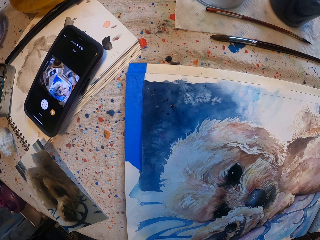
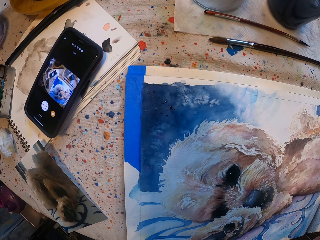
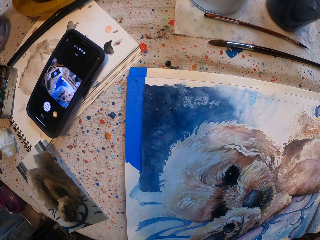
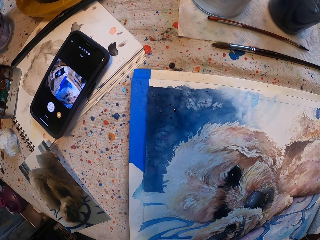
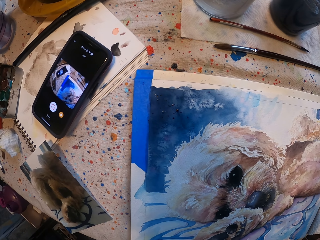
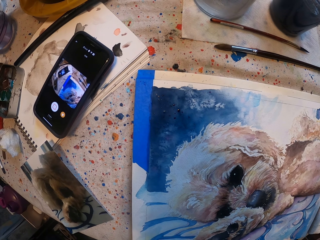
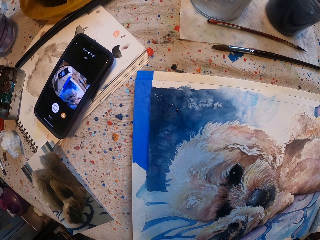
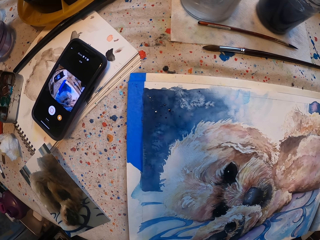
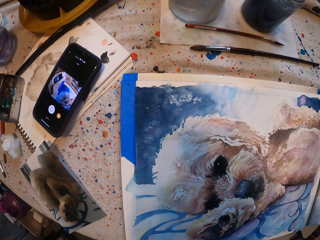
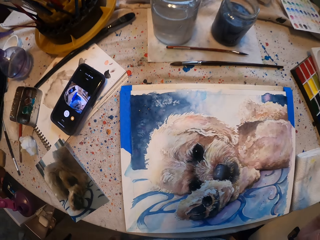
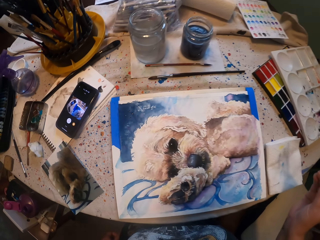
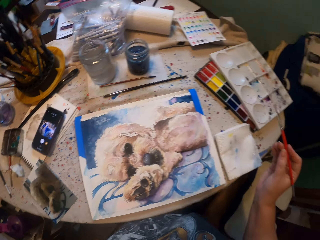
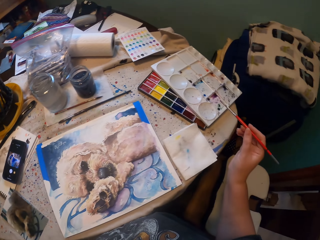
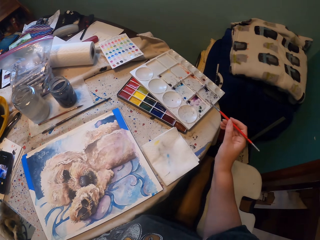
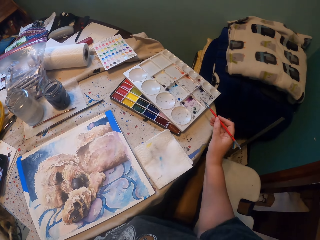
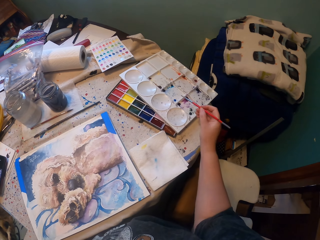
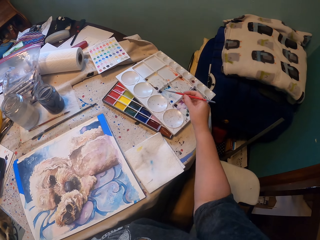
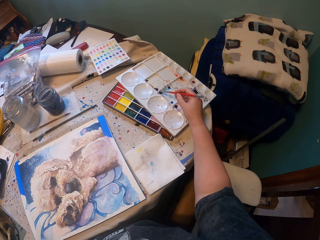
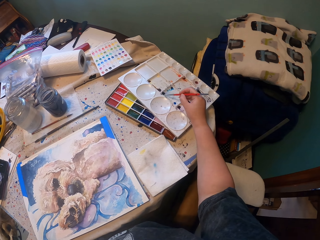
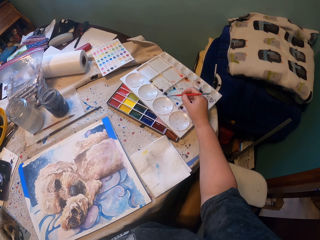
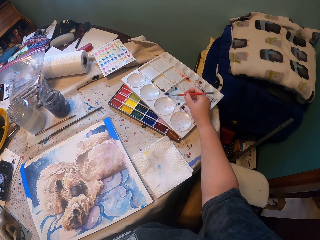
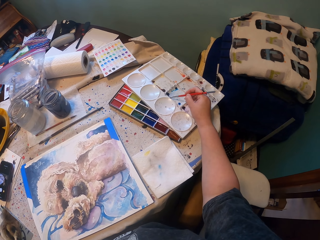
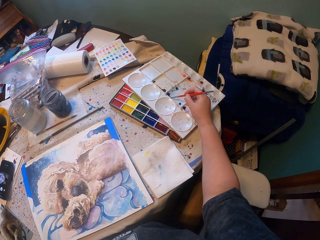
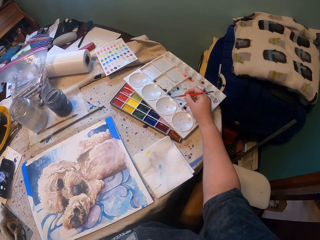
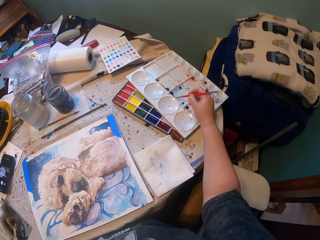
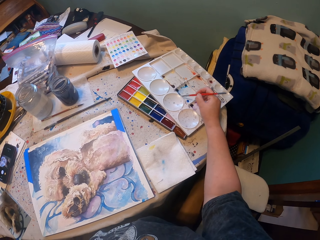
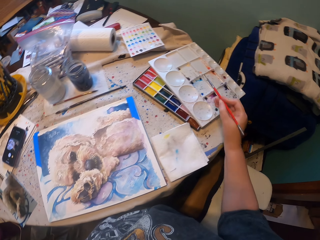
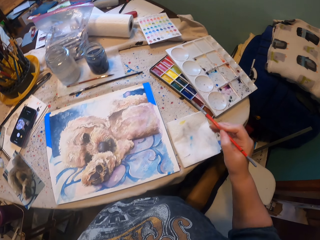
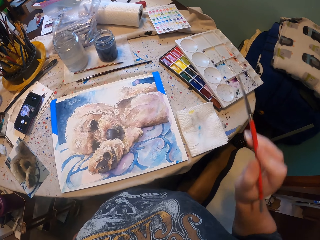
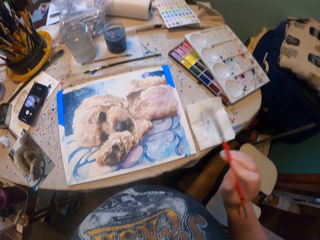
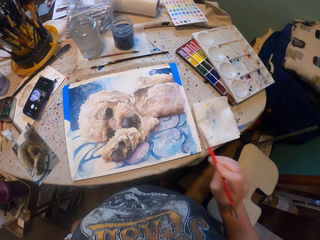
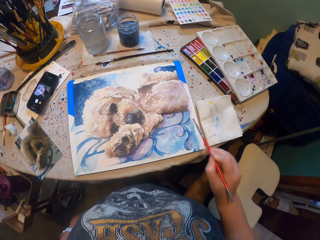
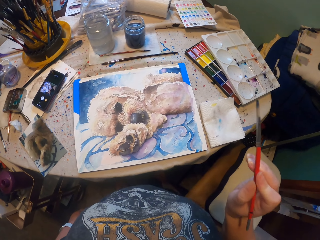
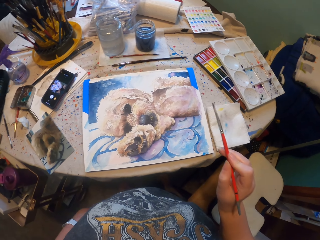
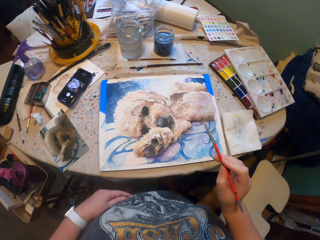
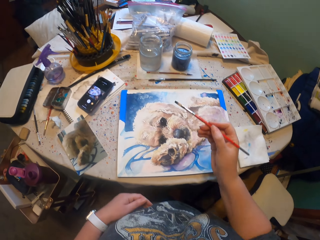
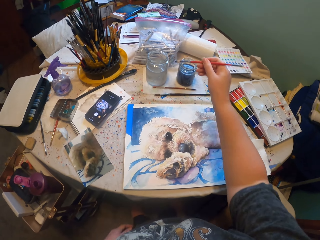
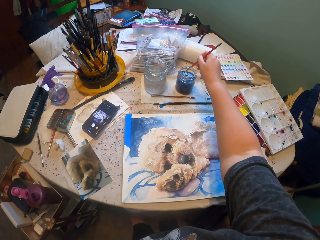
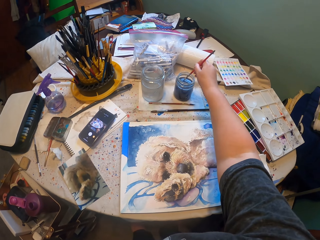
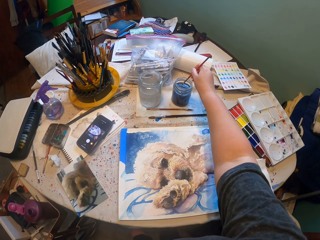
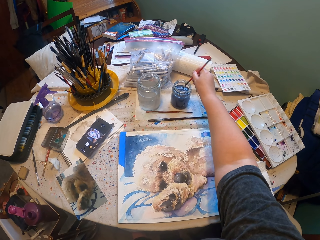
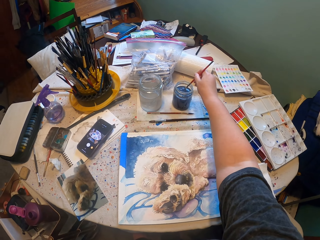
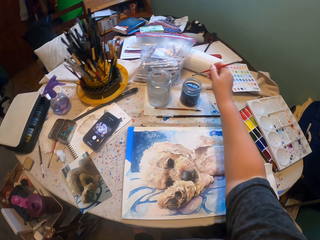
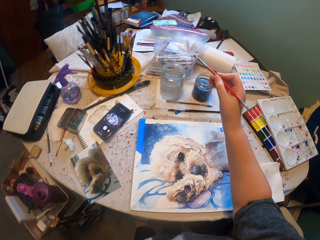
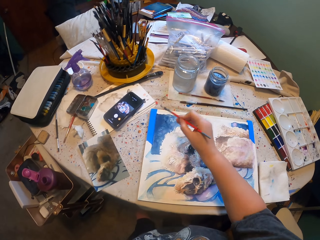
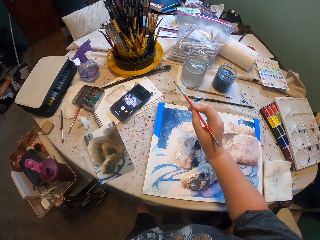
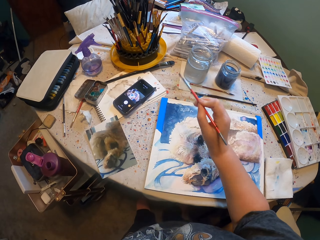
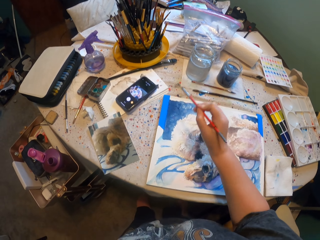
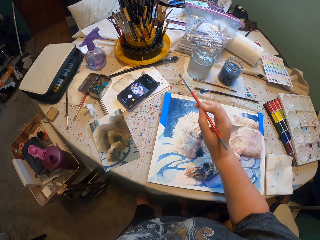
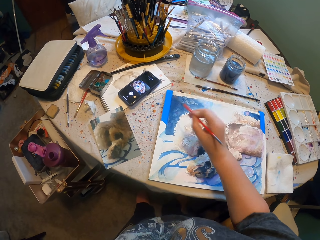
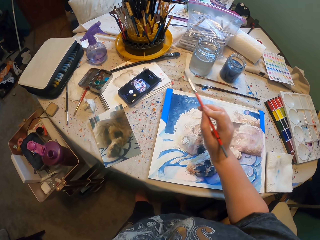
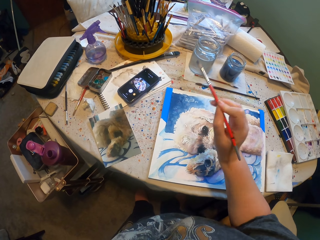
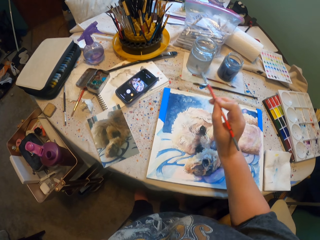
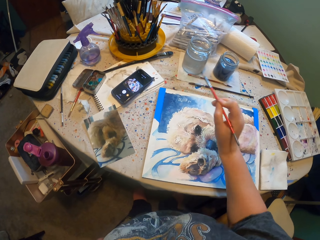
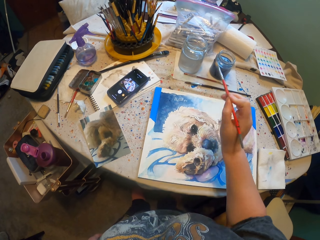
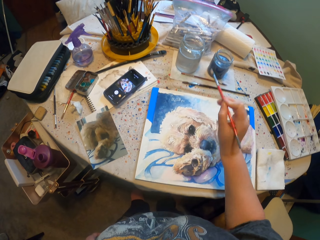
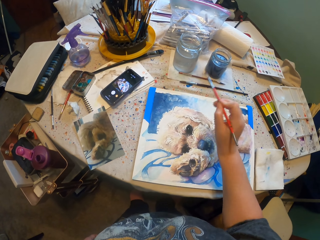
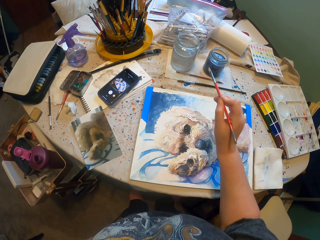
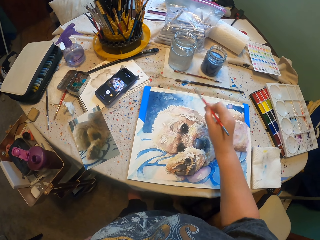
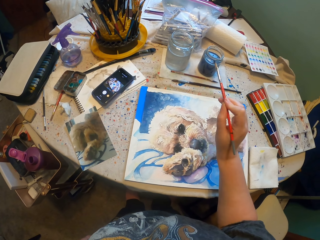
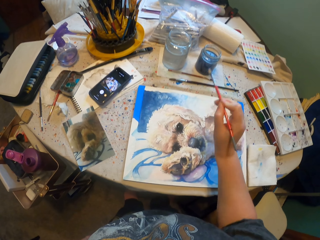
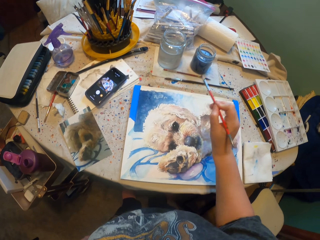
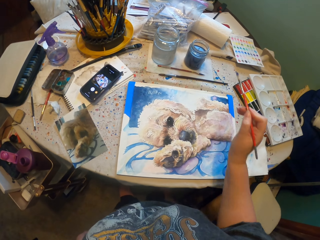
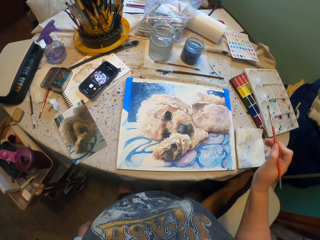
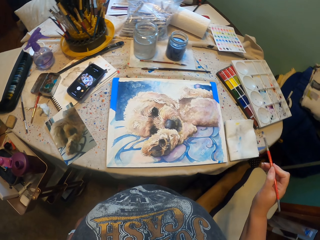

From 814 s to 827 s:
The camera wearer collects paint with a paint brush. He brushes the paint on the plastic, splashes the paint on the picture, and shakes the brush with his right hand. He shakes the brush again. He dips the paint brush into a substance, blue paint. He splashes the paint on the picture. He shakes the brush with his right hand. He shakes the brush repeatedly.

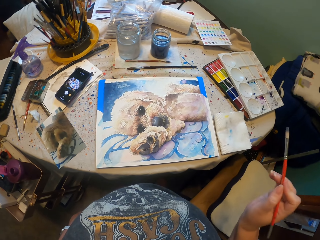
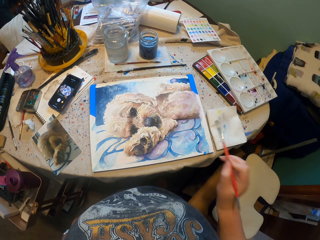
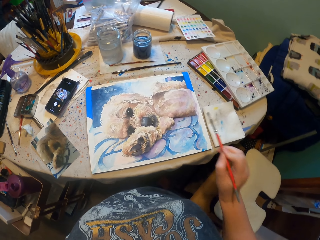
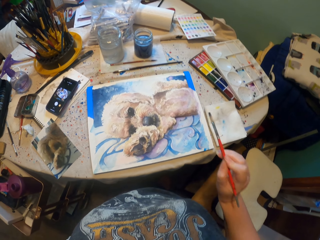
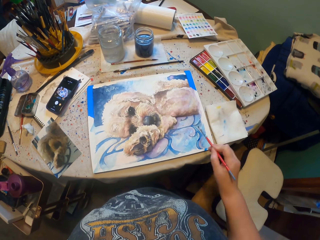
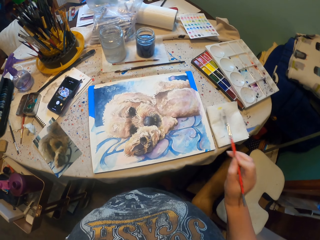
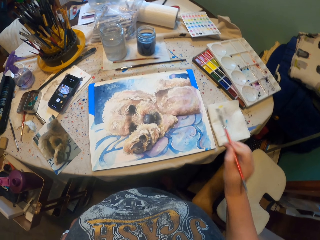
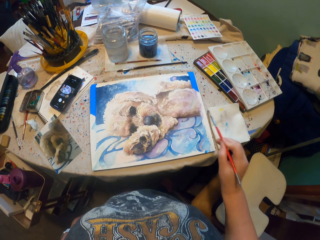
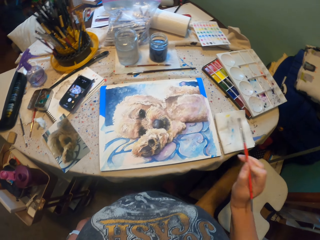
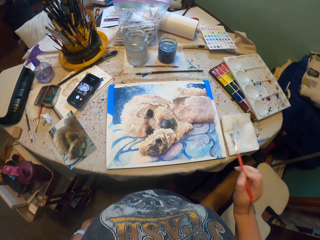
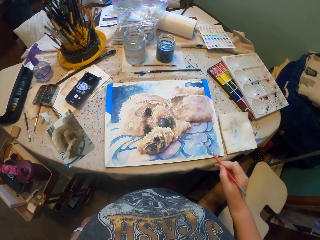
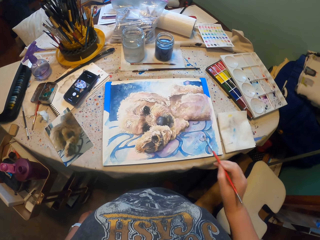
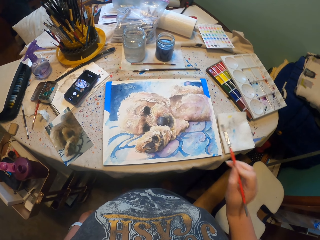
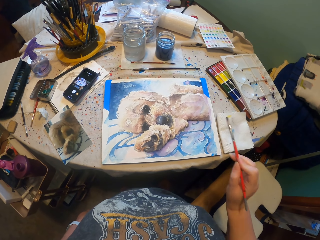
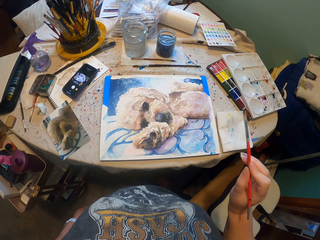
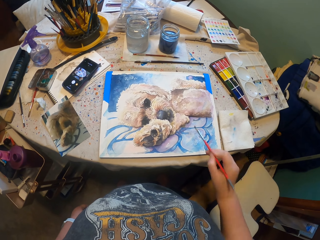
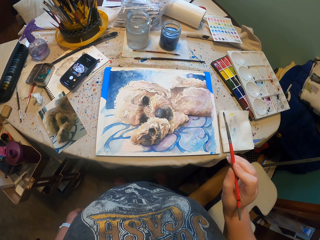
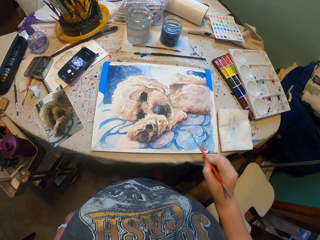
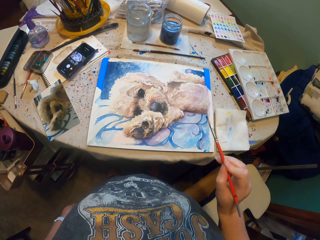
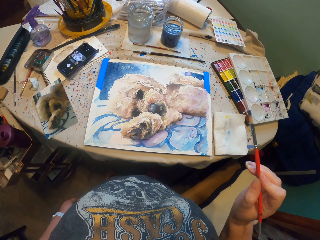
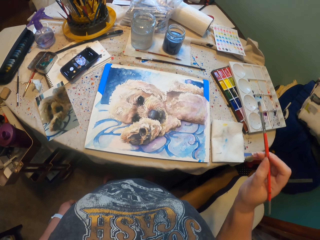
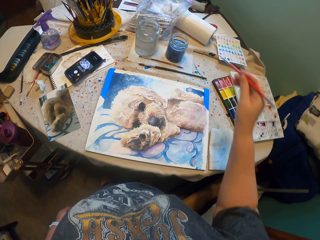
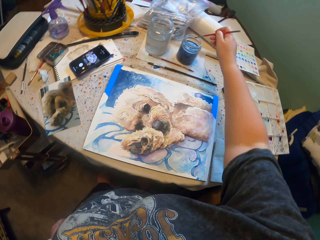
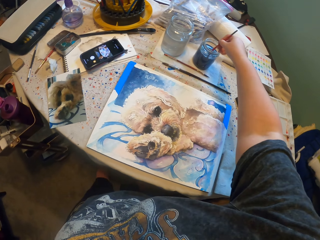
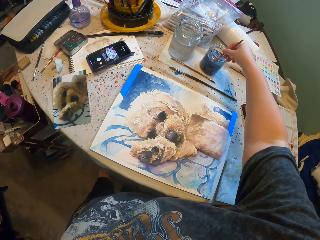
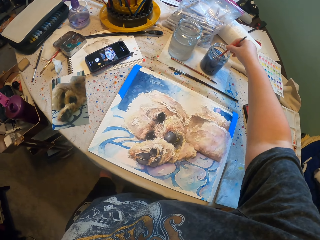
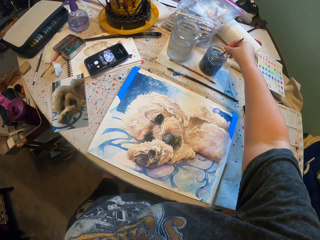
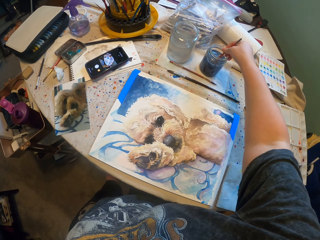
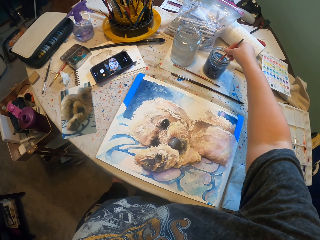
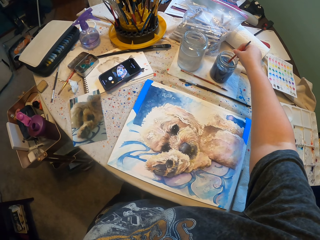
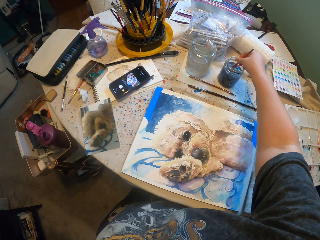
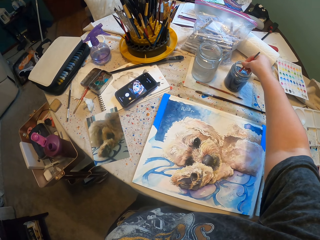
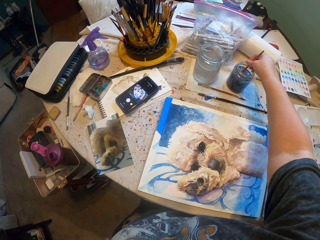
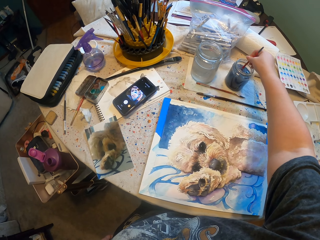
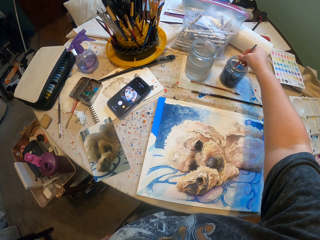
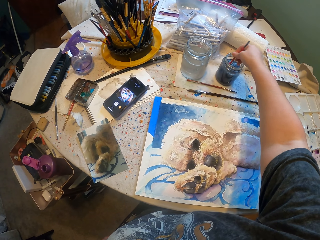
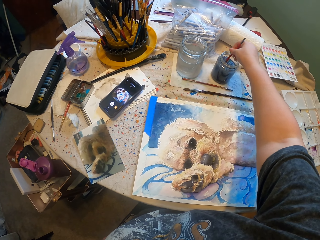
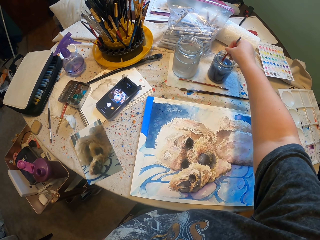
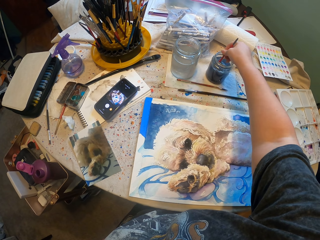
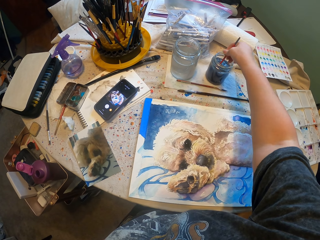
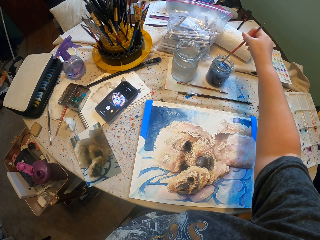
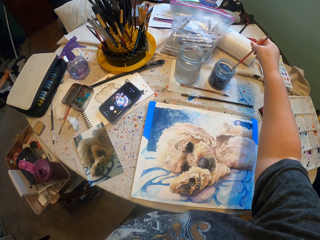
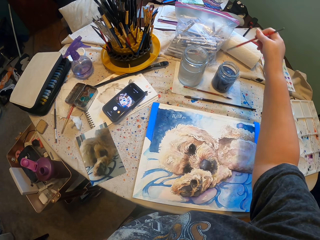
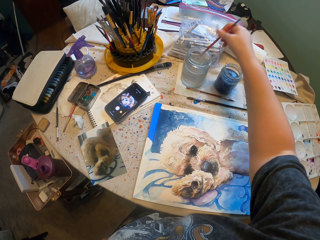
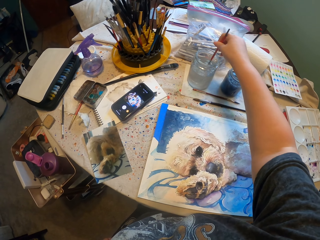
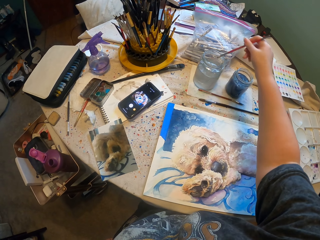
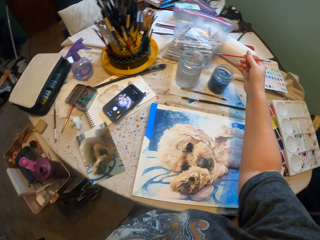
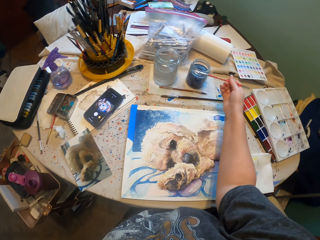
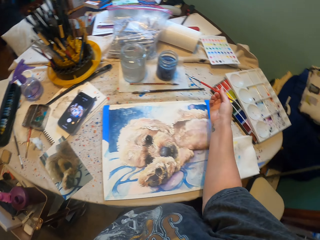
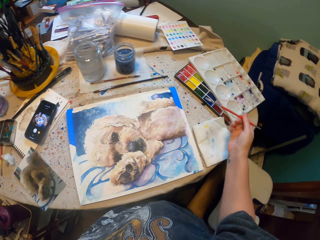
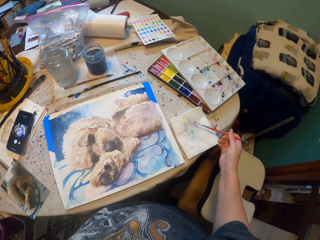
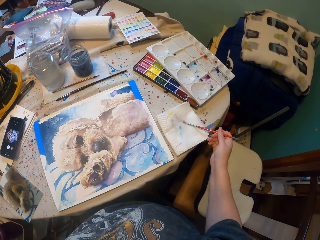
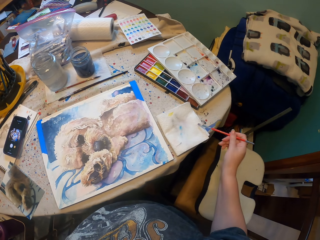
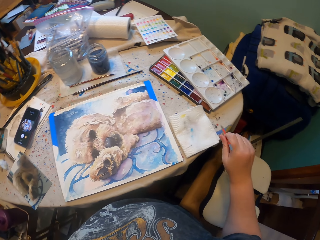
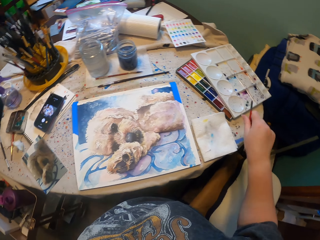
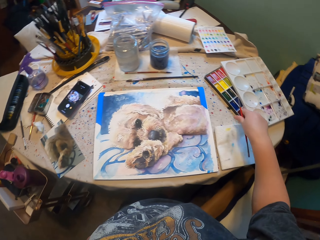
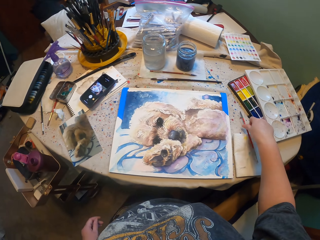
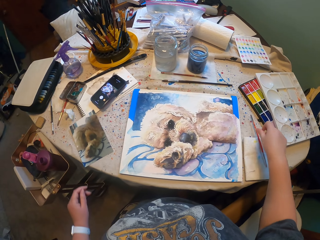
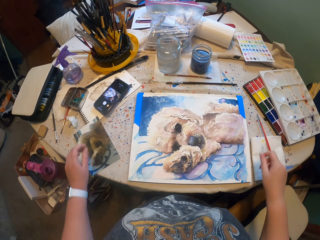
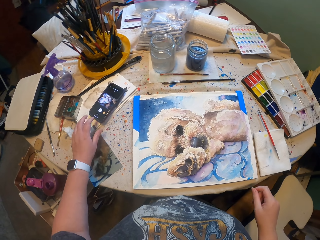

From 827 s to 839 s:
The camera wearer shakes the brush with his right hand. He shakes the brush repeatedly. He dips the paint brush into a substance, blue paint. He dips the paint brush in the paint again. He places the paint brush on the table.
